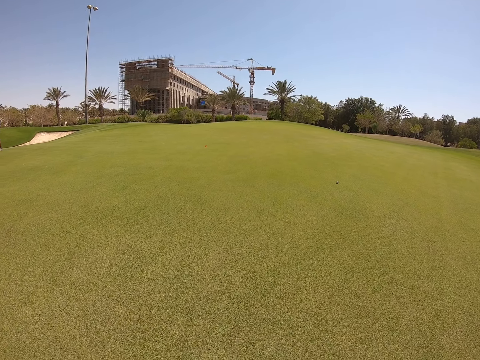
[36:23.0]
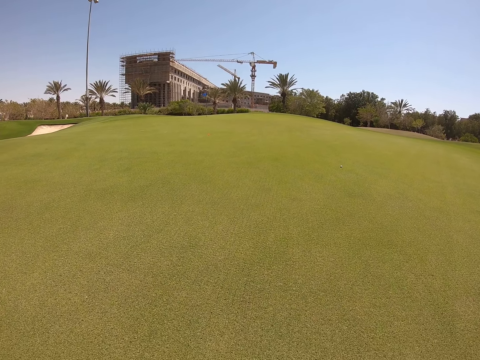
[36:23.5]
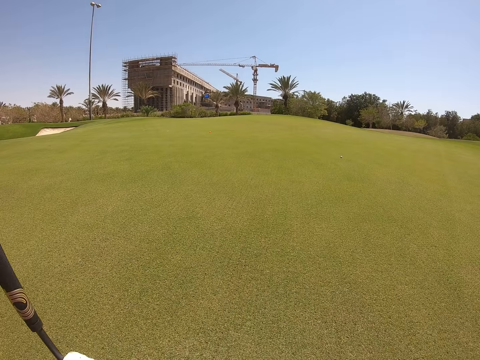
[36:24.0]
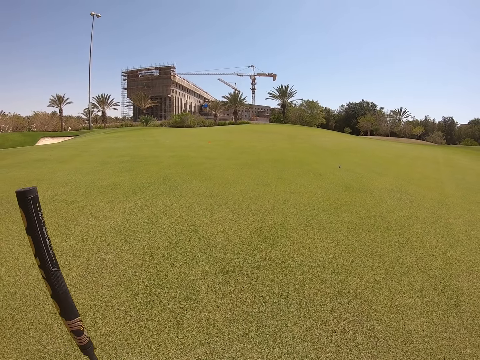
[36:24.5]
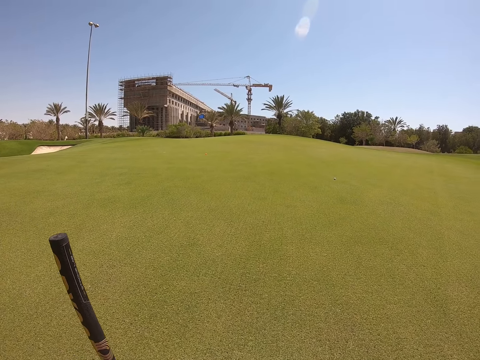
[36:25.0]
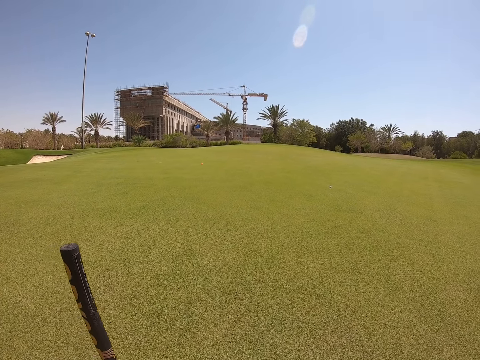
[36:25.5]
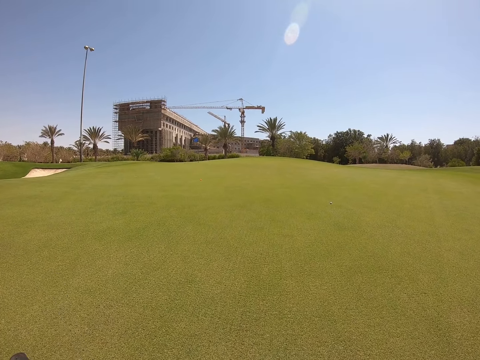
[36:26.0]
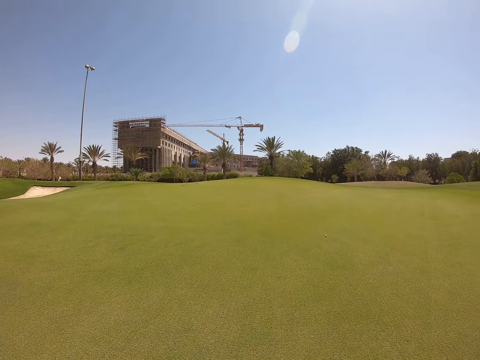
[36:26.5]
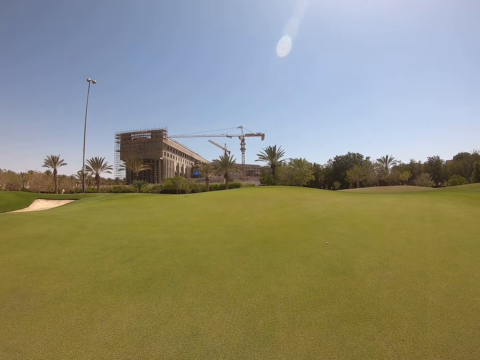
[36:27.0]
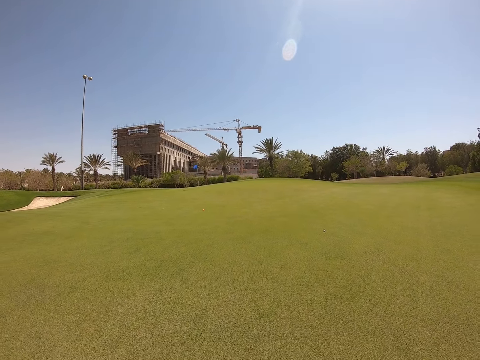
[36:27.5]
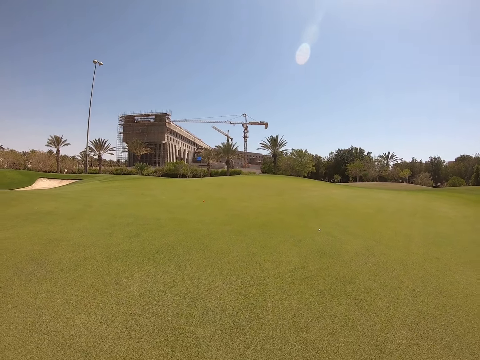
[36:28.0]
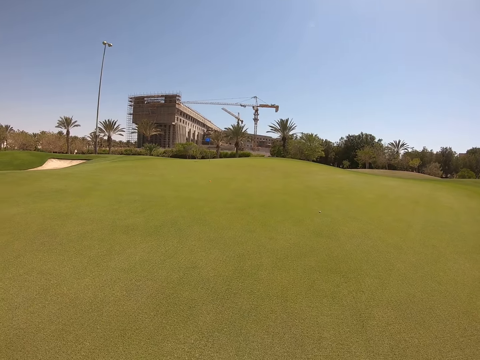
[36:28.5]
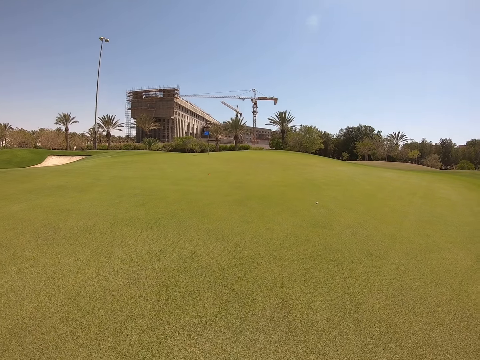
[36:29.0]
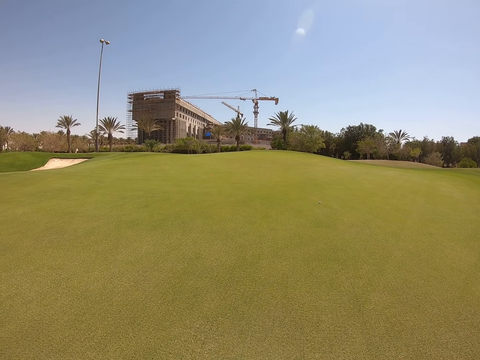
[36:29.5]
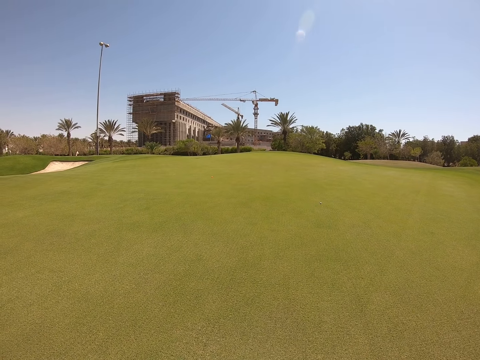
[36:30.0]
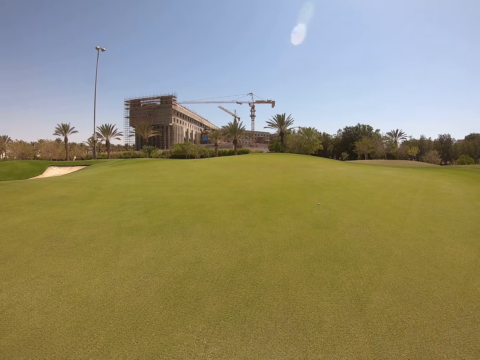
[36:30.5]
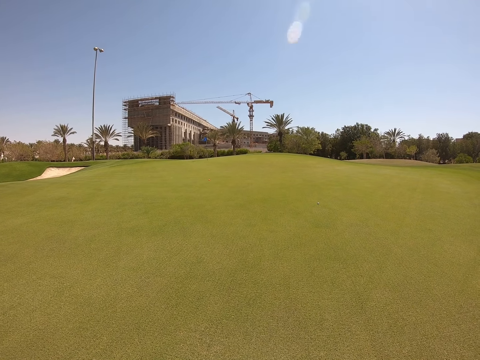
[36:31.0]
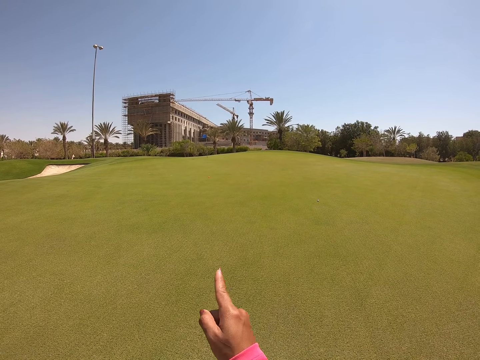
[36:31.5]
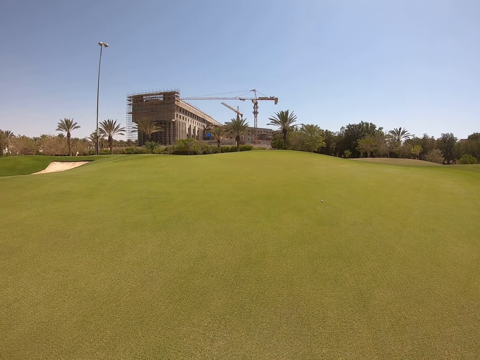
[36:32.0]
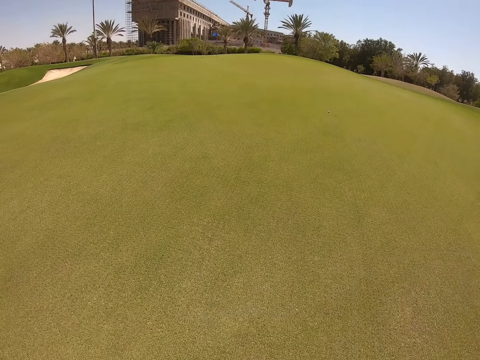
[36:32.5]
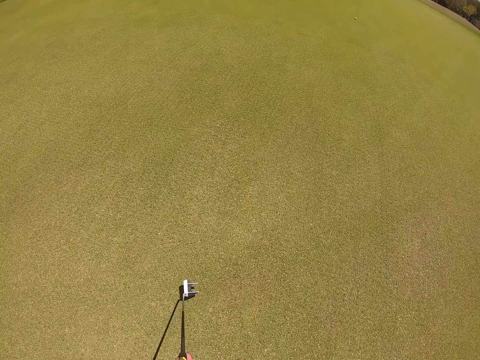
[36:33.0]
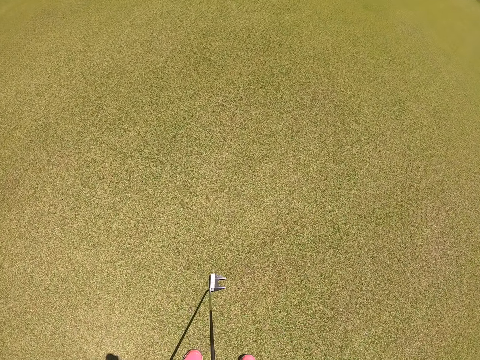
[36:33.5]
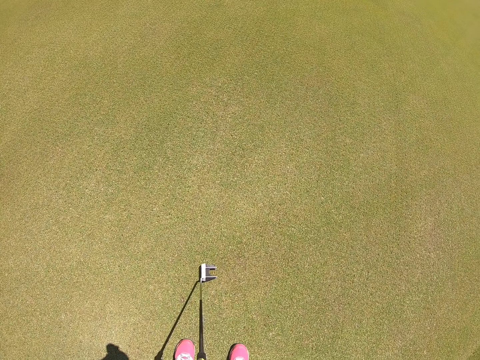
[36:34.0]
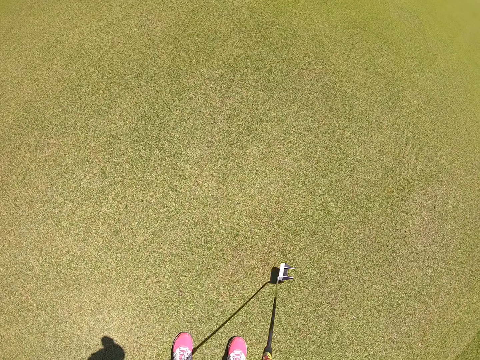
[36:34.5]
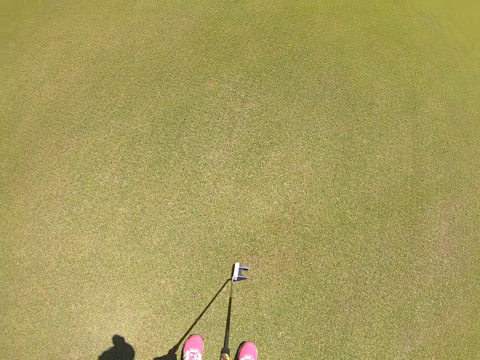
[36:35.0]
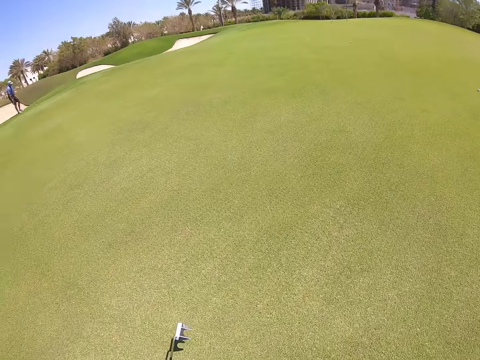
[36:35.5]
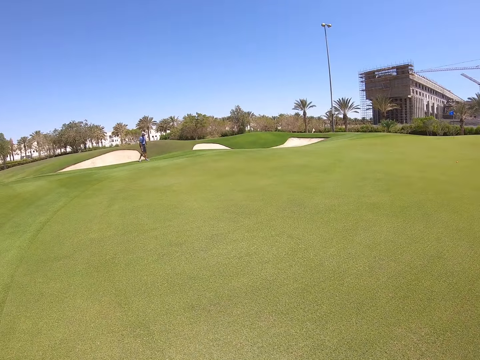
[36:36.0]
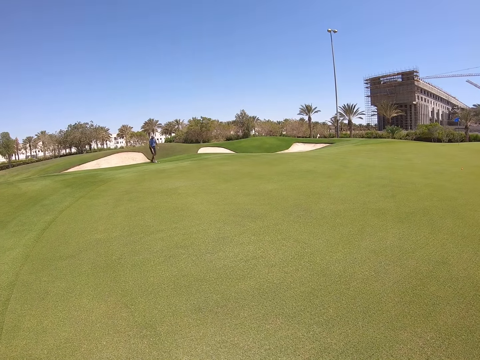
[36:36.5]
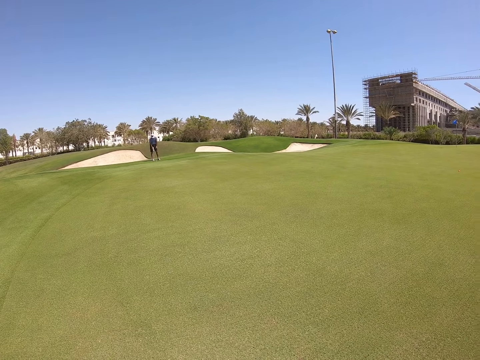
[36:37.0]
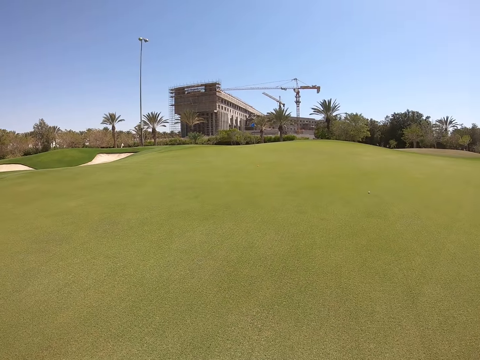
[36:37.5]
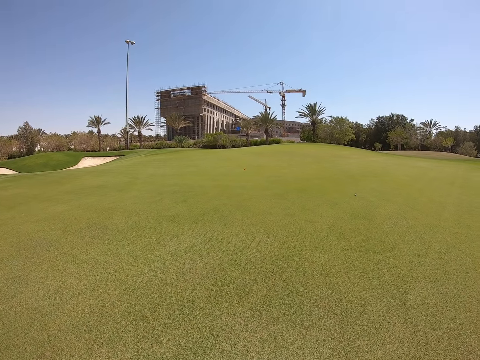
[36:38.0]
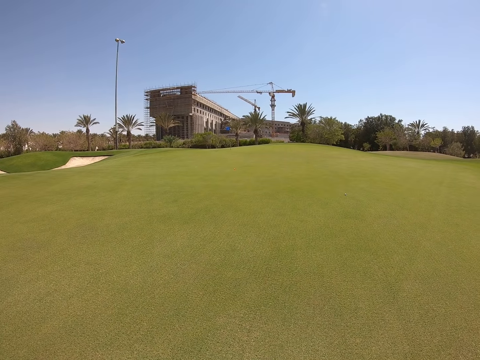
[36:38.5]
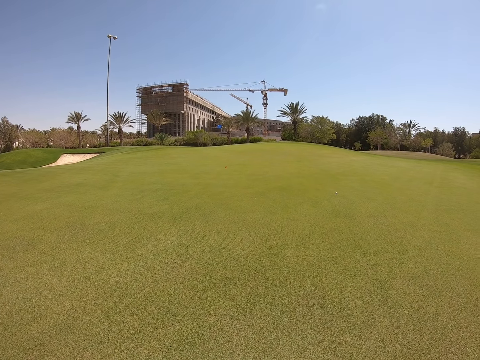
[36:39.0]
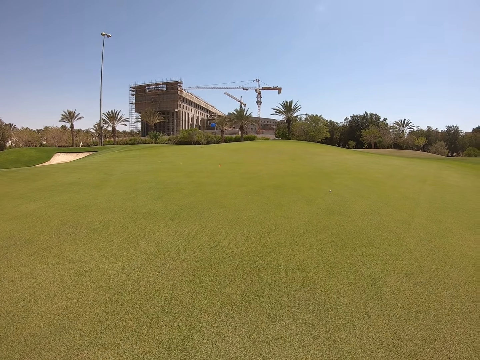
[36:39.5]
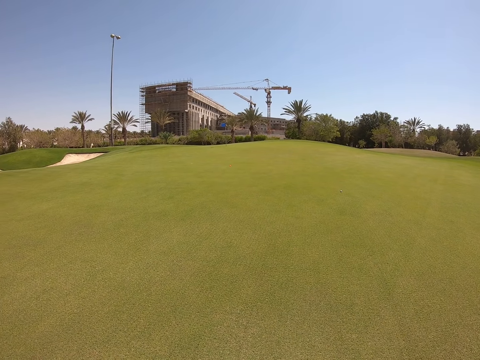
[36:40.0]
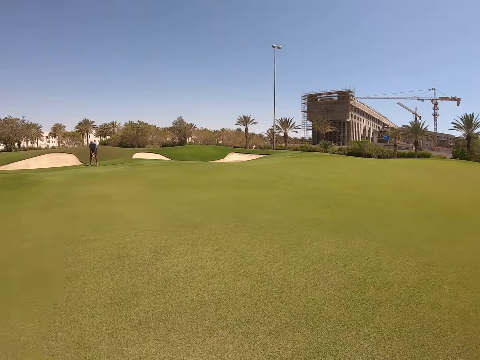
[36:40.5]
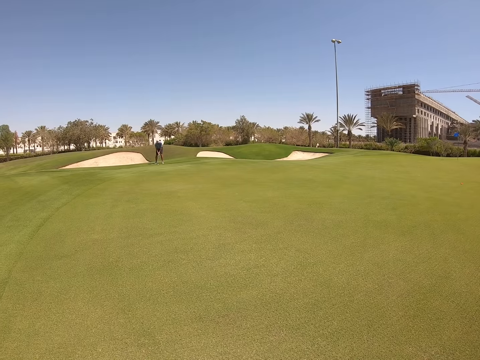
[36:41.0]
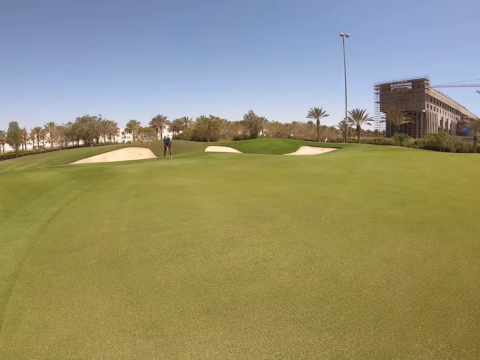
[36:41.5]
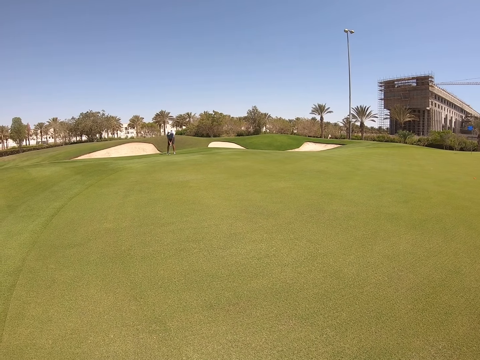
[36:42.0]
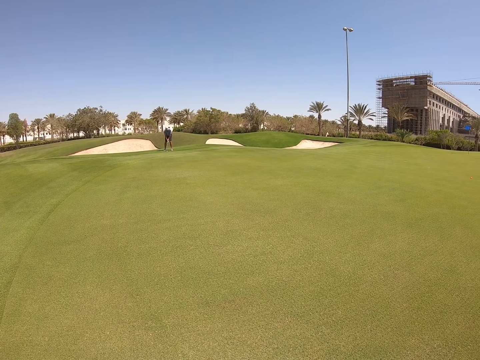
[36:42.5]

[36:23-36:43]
The camera wearer moves a golf wood. They look around. They point a hand. They move the golf wood. They look around.

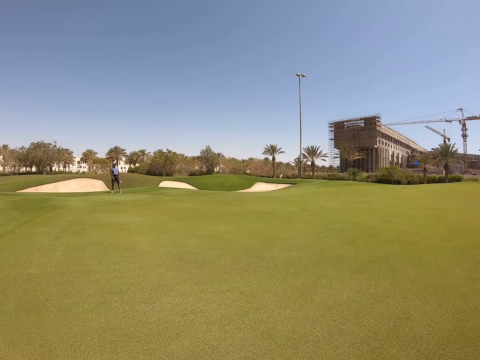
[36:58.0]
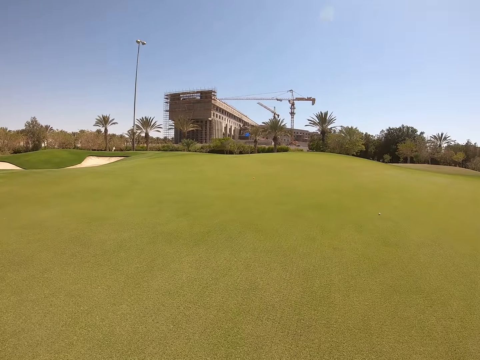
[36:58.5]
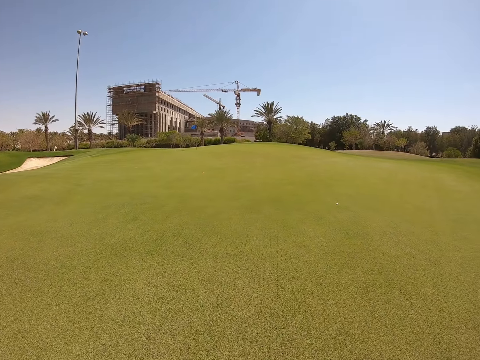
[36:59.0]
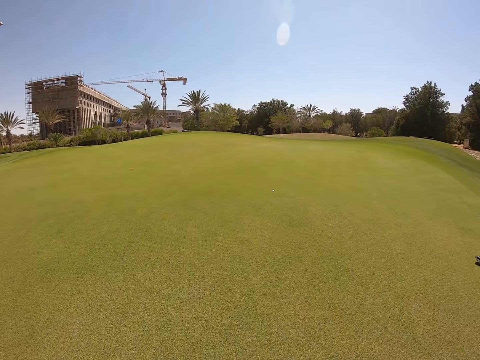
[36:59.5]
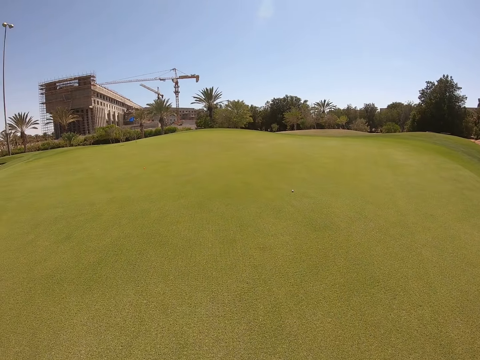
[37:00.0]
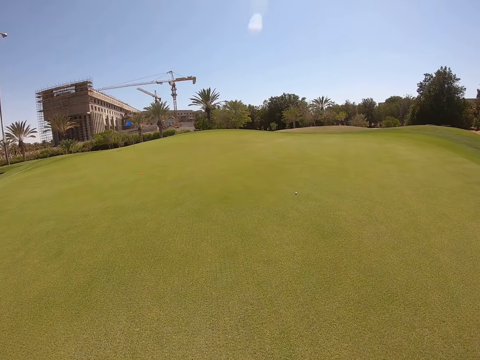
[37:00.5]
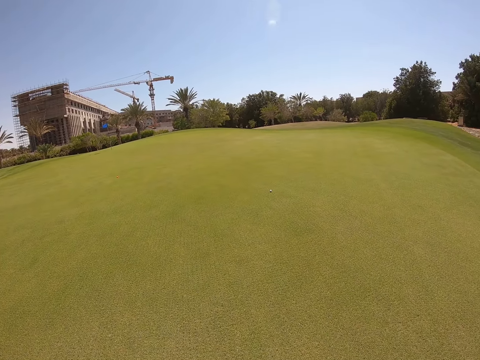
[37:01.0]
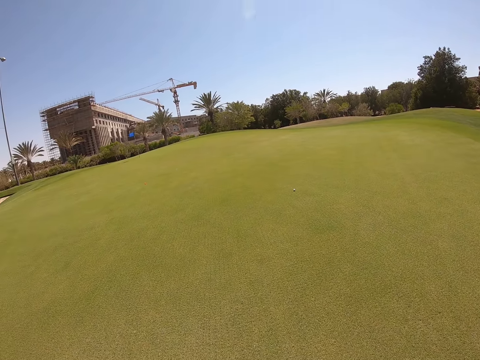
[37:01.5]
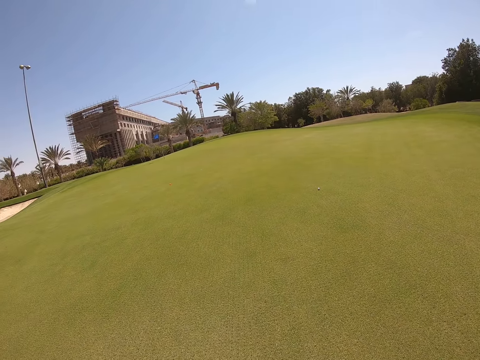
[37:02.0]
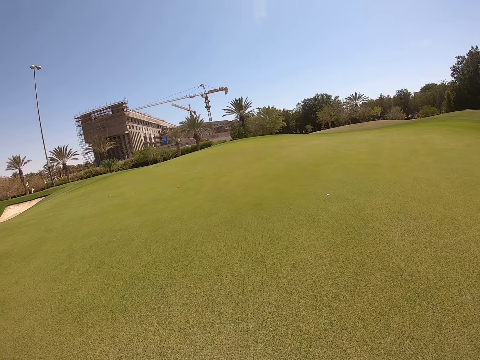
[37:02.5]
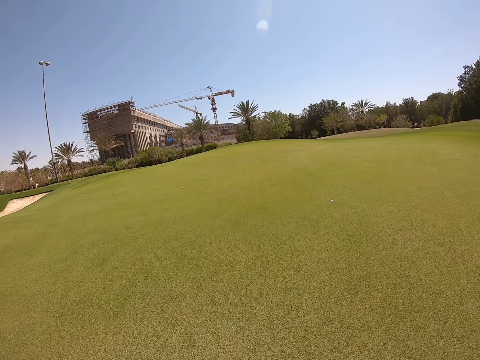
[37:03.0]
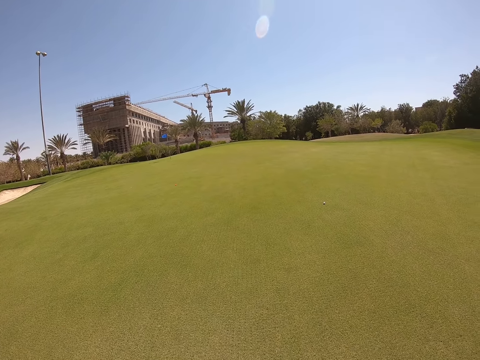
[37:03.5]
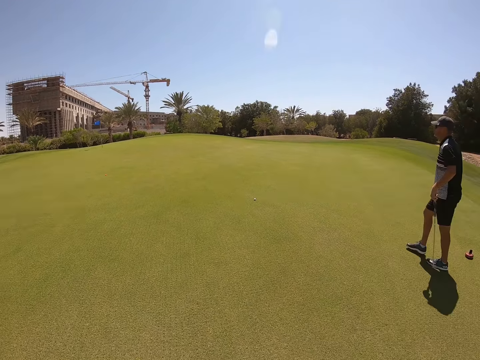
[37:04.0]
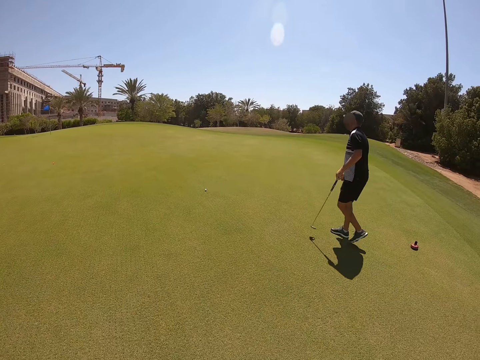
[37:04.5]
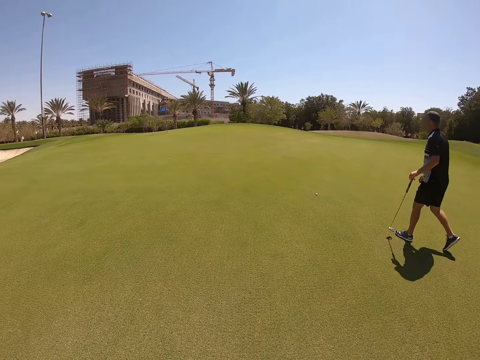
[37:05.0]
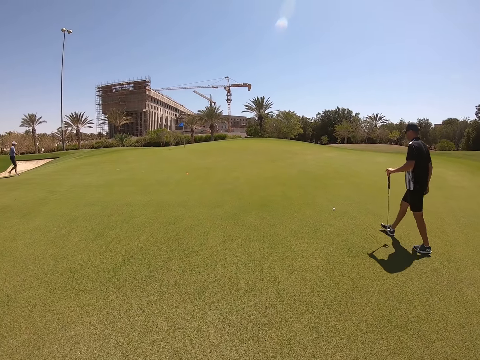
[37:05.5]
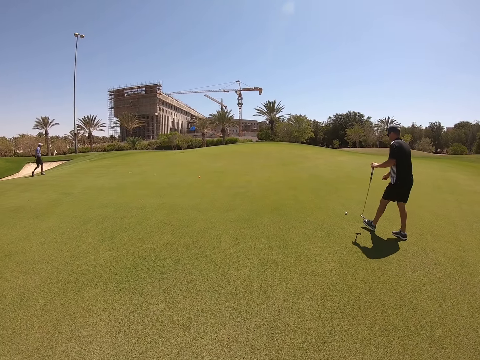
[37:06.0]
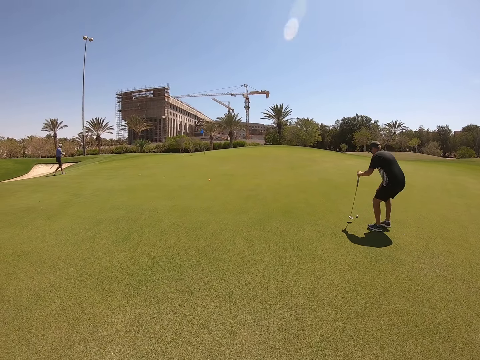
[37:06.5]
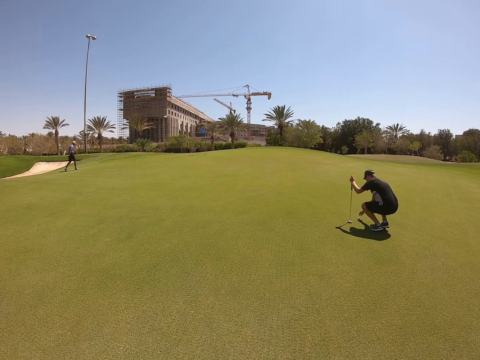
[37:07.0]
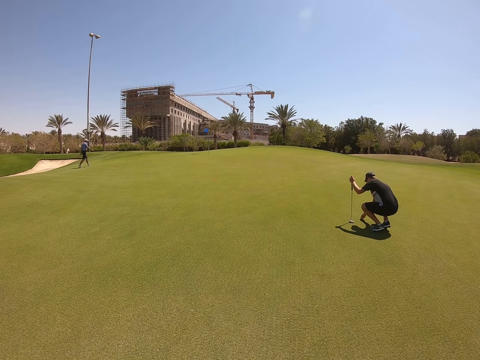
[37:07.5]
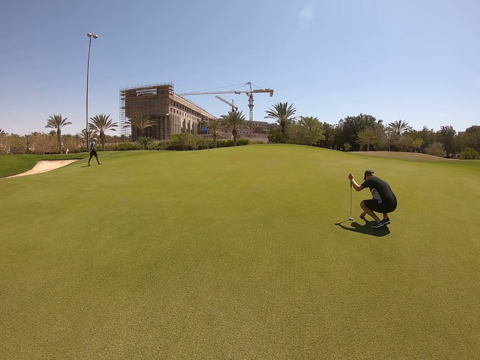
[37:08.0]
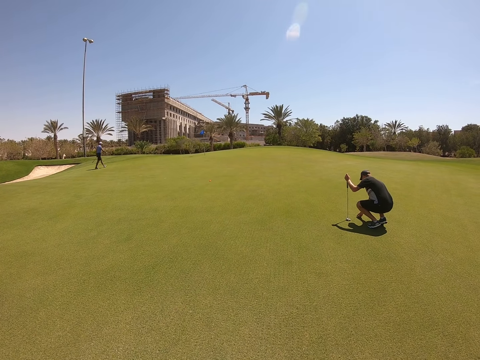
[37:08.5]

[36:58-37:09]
The camera wearer walks. They stand. They look around.
